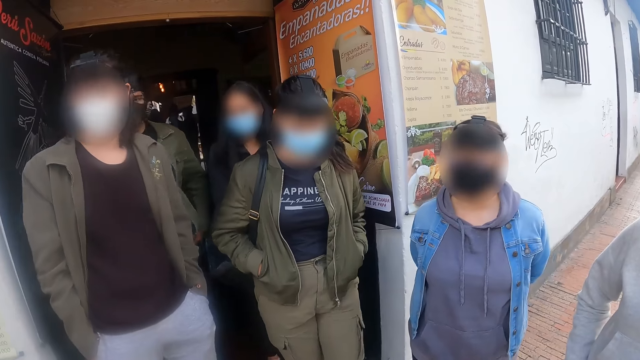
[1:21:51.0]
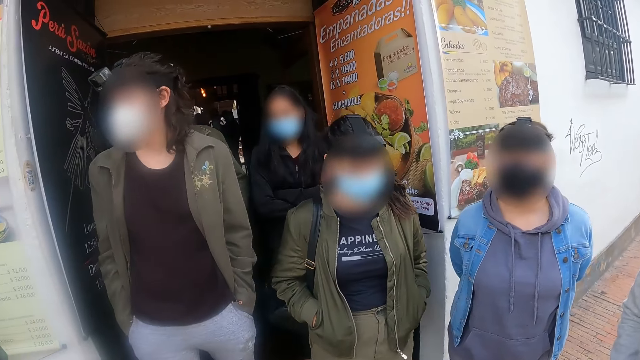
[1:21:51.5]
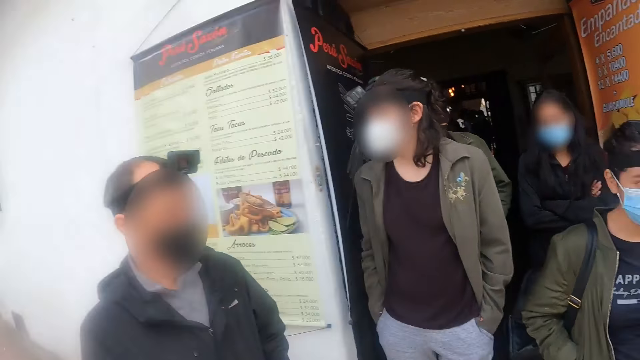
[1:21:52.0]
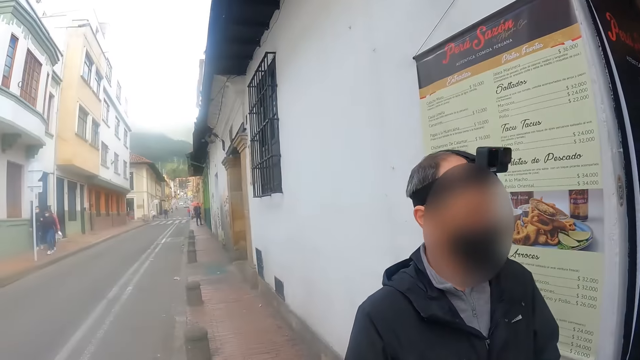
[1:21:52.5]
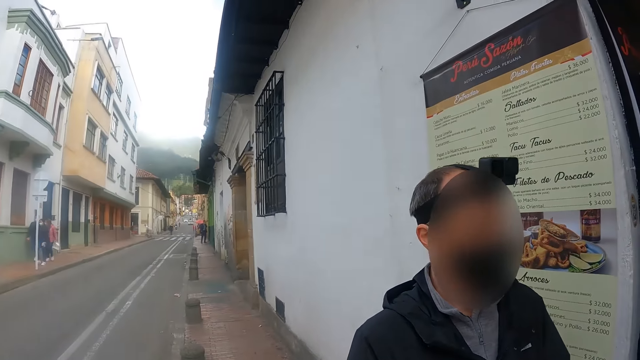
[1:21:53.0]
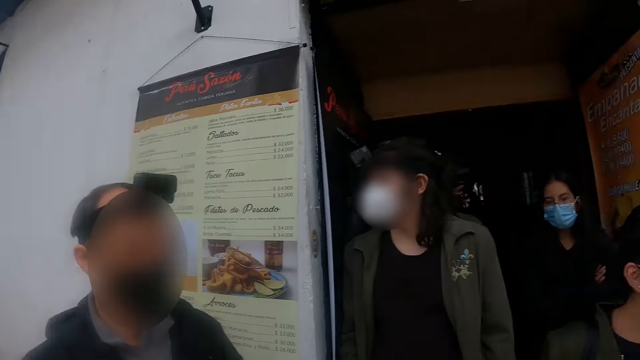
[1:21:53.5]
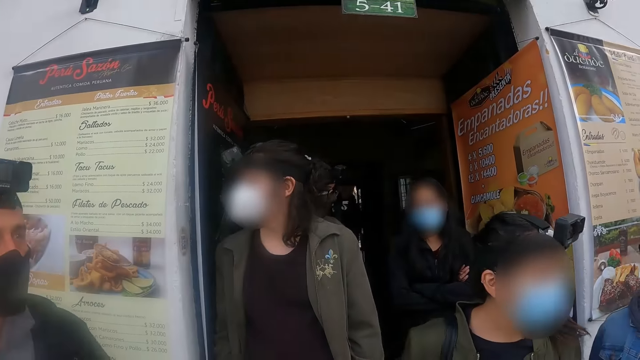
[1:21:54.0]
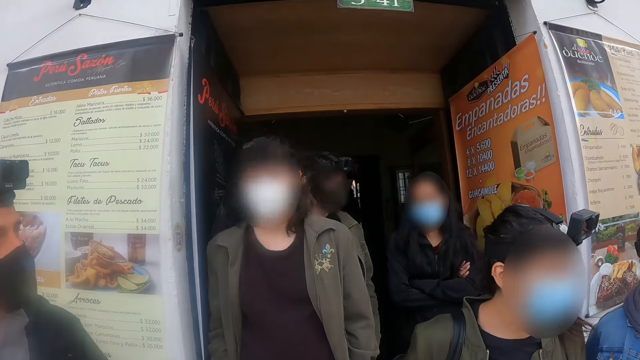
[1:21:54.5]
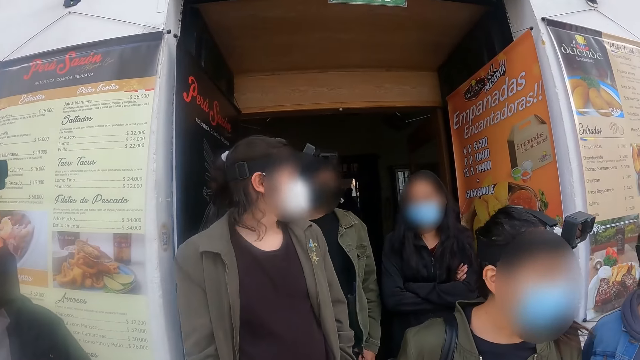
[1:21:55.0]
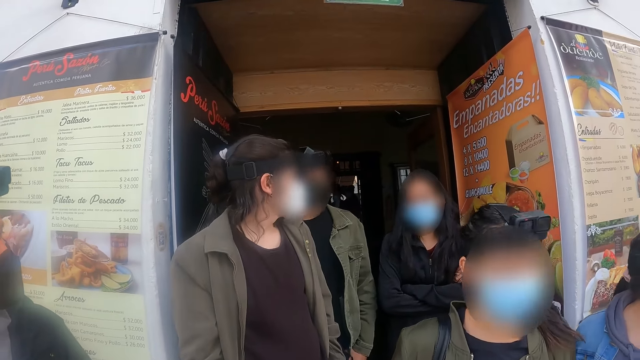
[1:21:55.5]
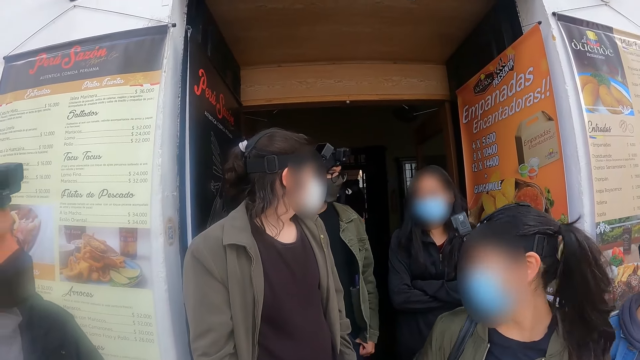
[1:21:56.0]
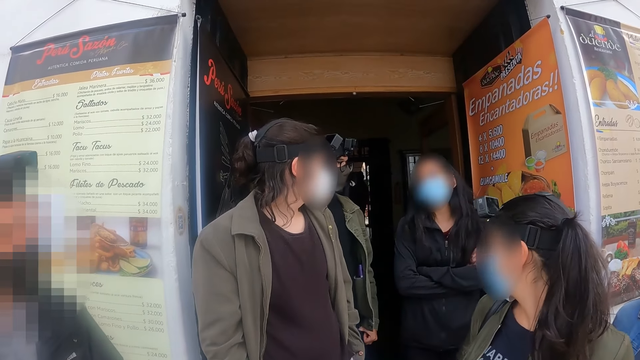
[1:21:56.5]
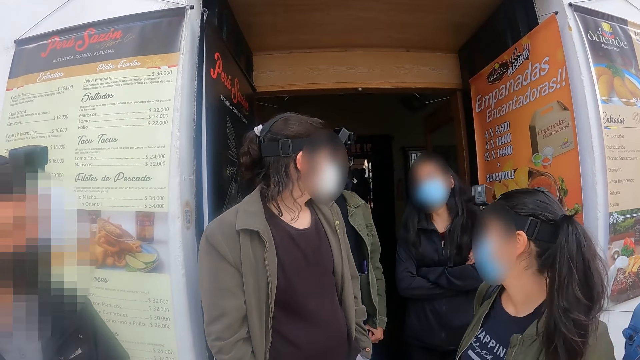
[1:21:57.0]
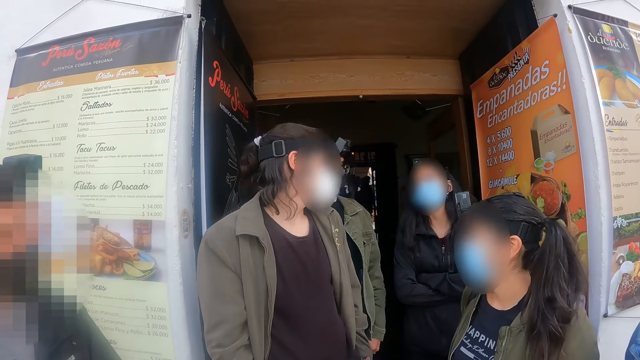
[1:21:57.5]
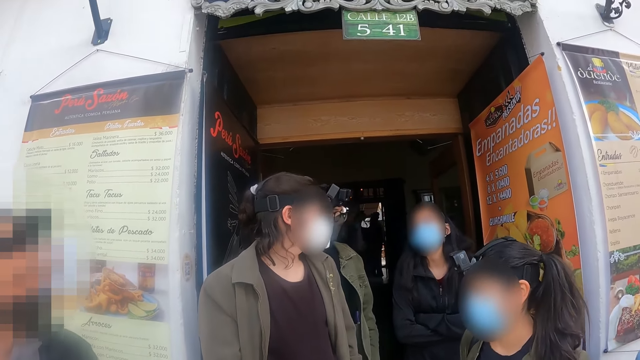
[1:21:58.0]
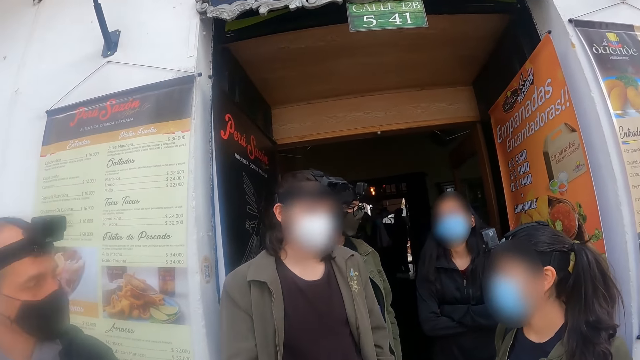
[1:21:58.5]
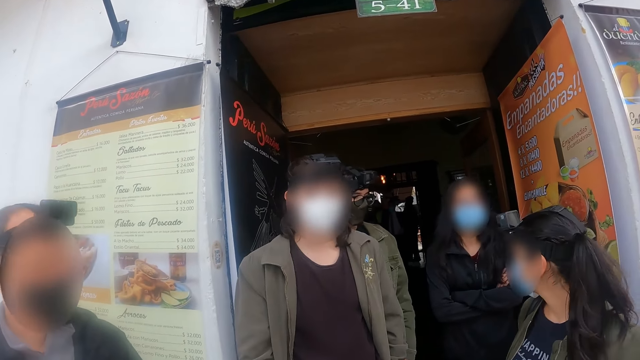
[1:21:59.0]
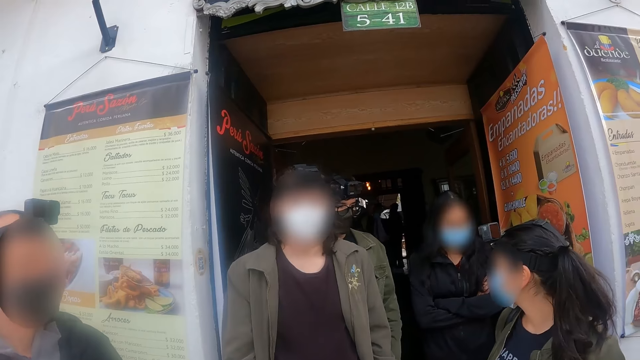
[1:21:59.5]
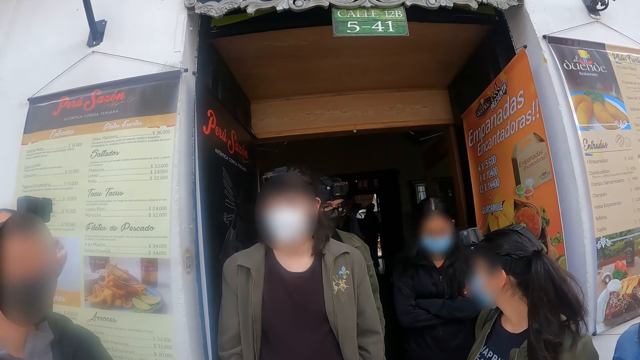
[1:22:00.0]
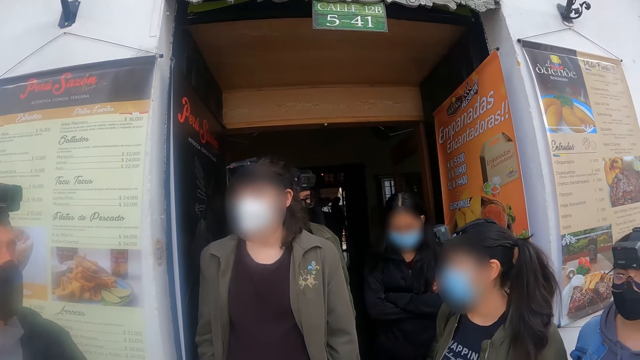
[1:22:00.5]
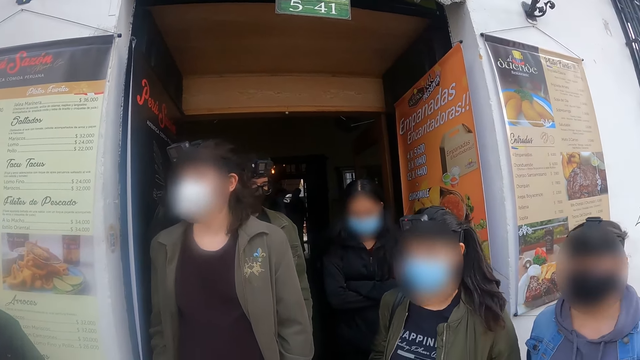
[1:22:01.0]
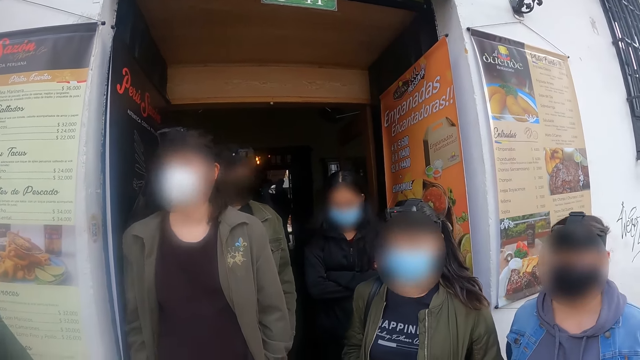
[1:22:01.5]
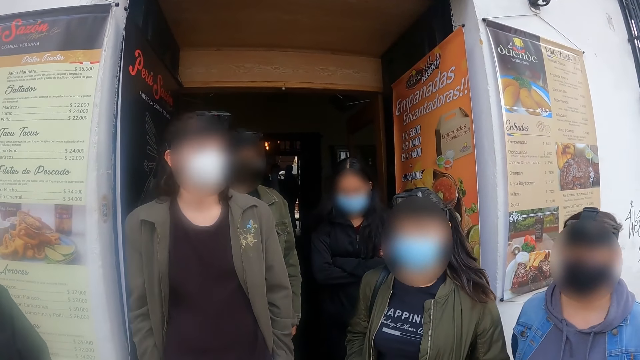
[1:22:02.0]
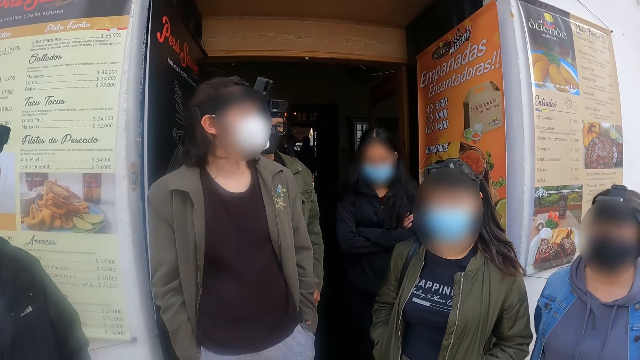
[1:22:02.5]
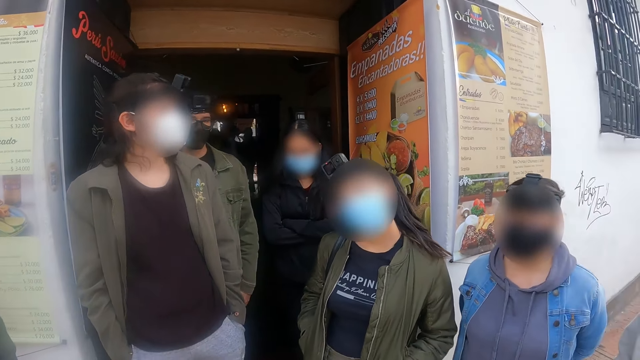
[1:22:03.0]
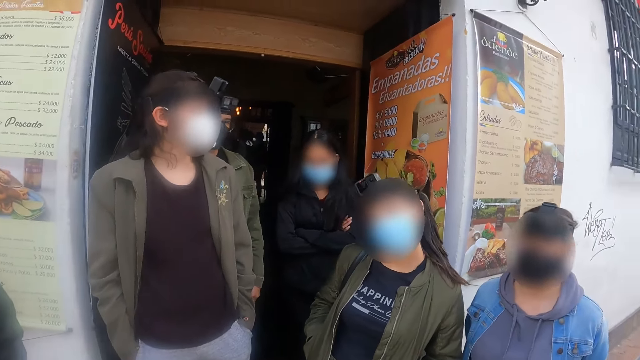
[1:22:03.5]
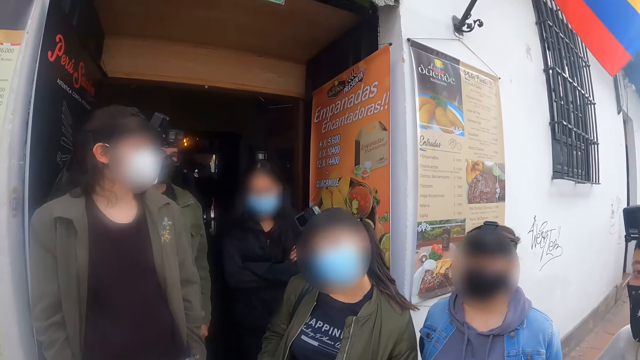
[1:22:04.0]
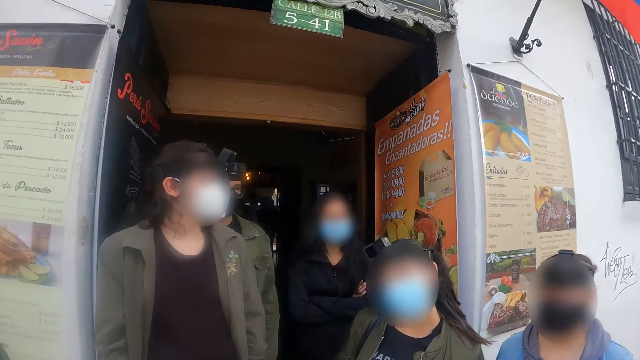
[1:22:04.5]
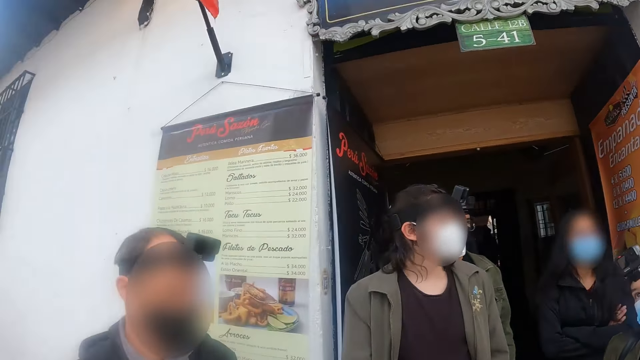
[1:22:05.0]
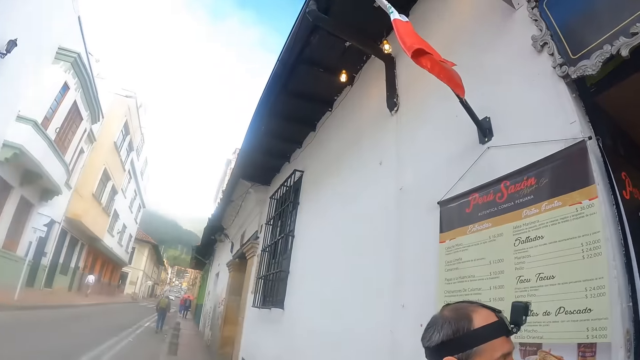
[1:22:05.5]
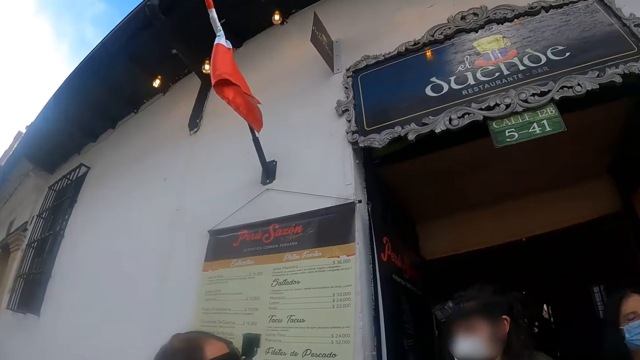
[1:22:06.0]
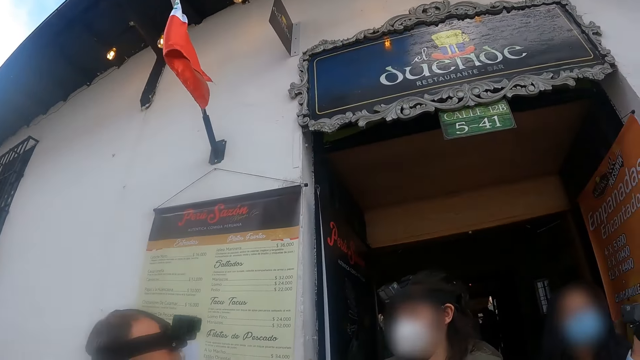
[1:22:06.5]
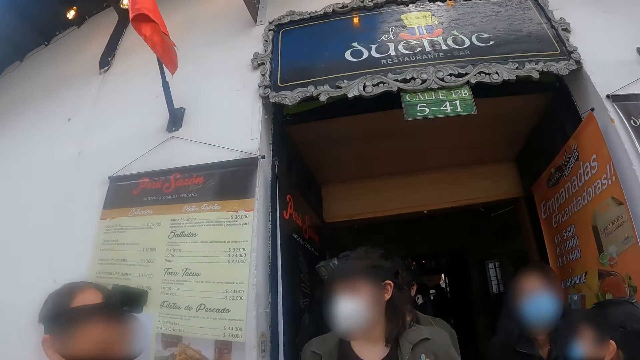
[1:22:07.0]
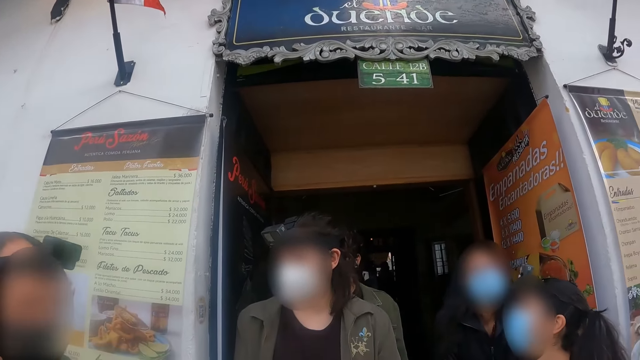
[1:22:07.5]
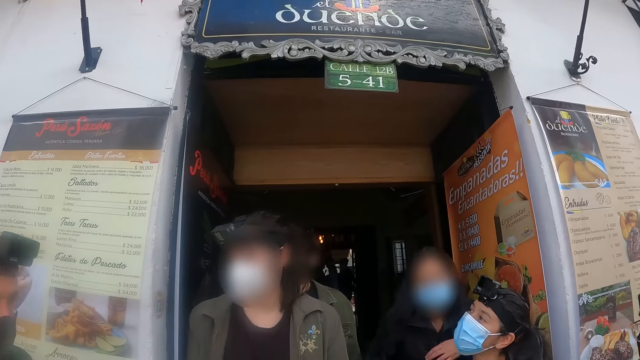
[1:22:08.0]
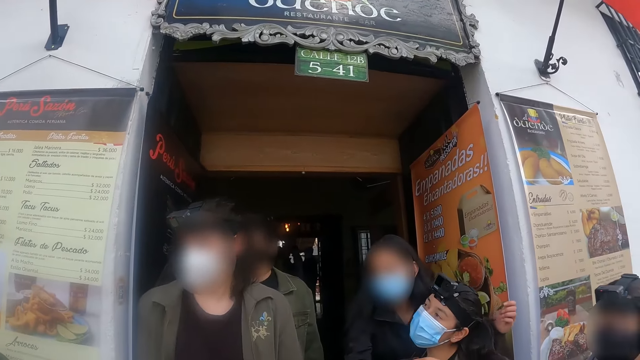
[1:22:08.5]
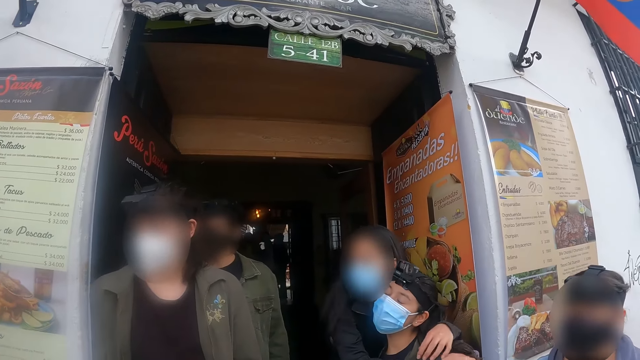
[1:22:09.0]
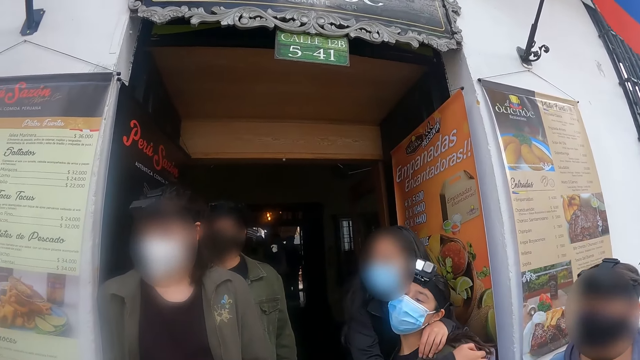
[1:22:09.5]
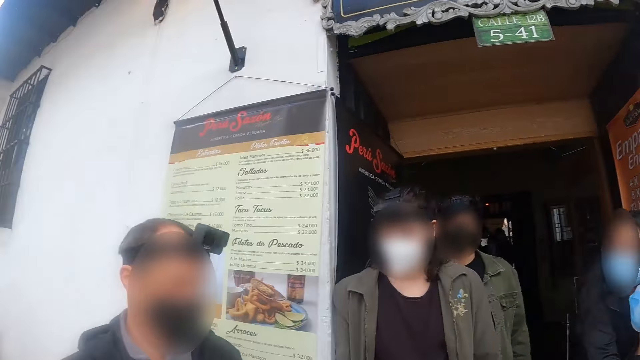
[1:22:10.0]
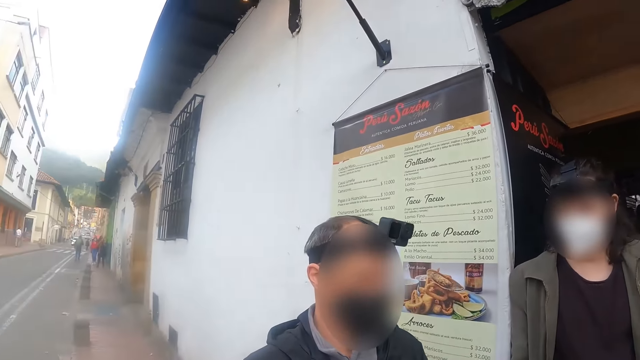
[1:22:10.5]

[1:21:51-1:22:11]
The camera wearer looks around. They stand outside. They look around.
